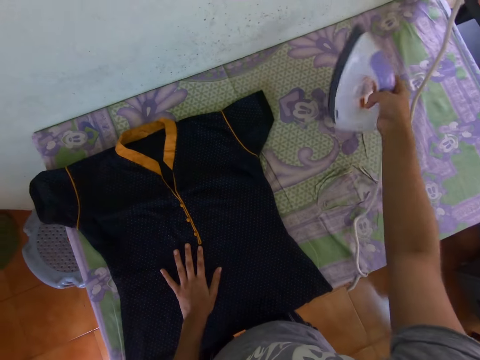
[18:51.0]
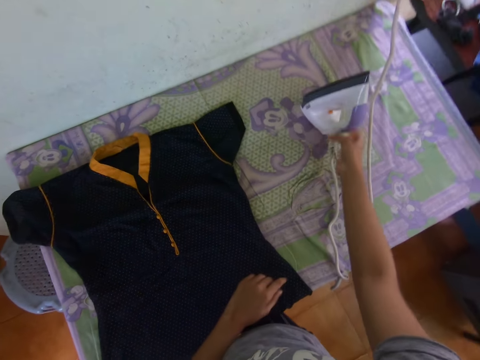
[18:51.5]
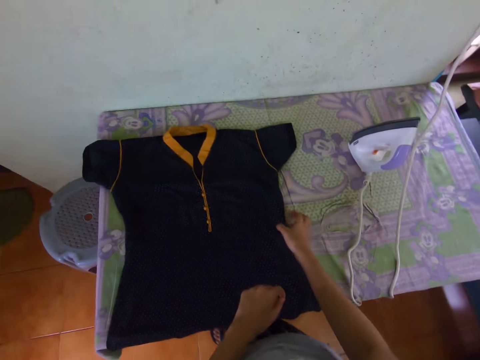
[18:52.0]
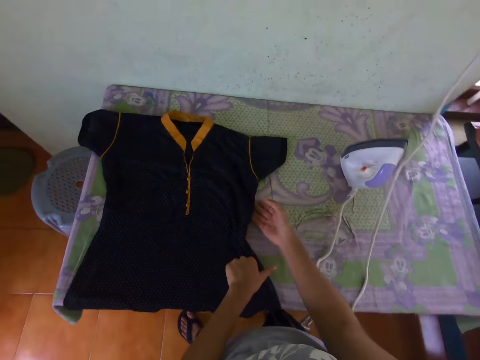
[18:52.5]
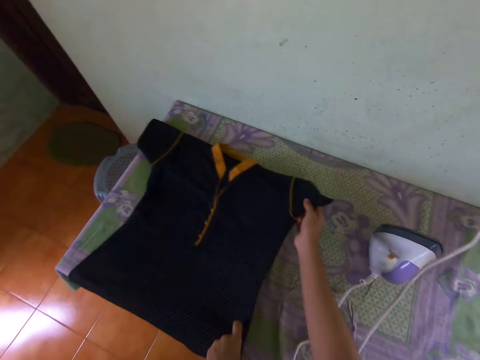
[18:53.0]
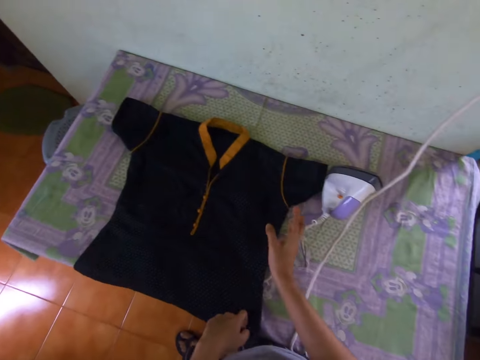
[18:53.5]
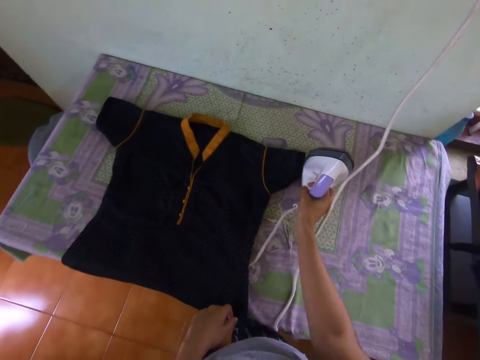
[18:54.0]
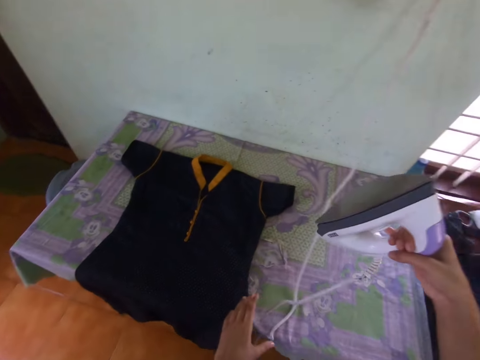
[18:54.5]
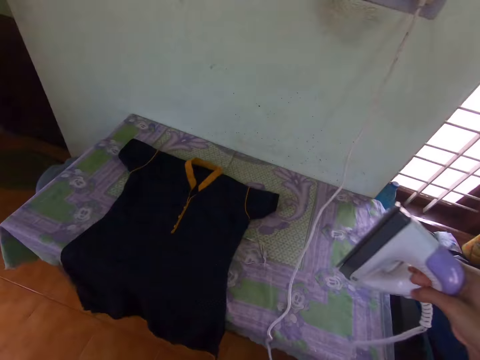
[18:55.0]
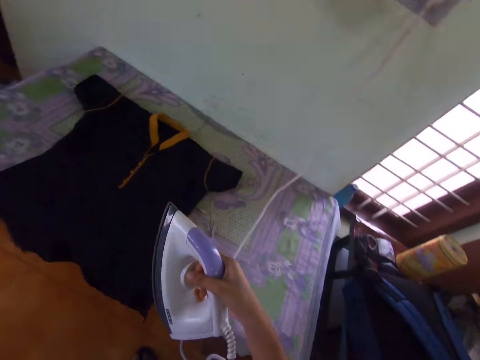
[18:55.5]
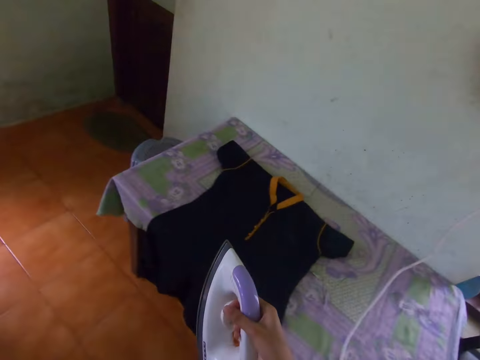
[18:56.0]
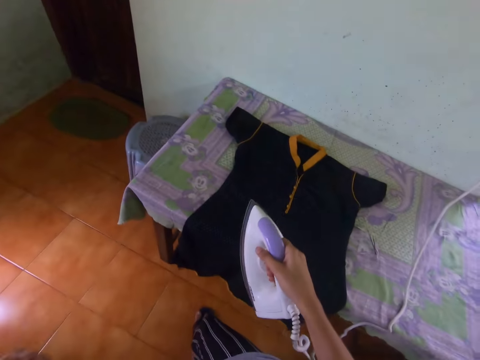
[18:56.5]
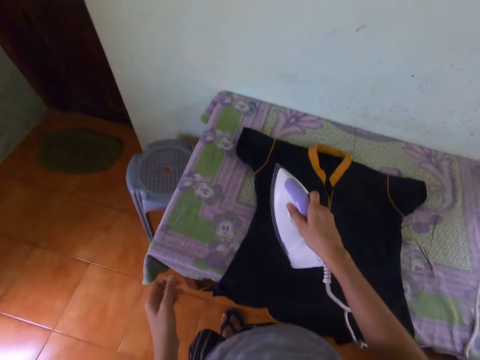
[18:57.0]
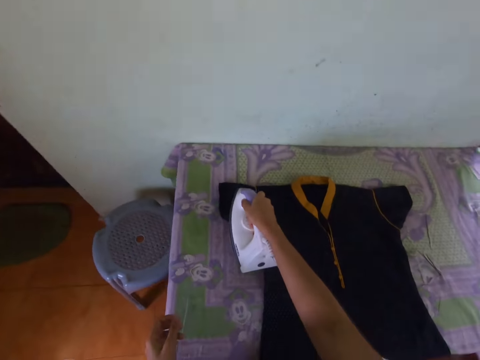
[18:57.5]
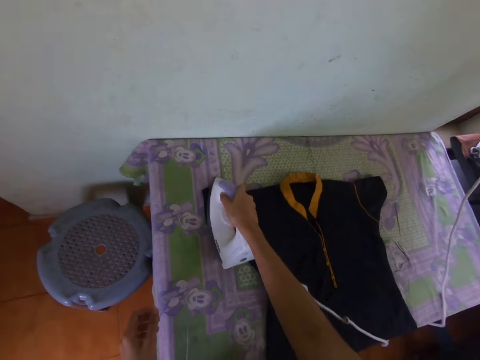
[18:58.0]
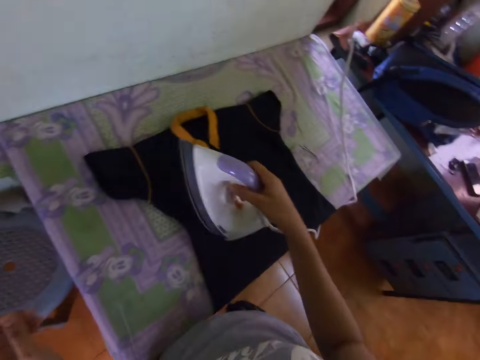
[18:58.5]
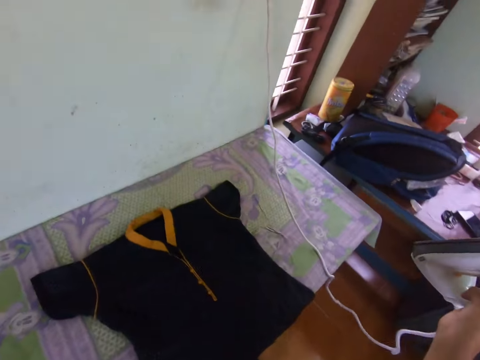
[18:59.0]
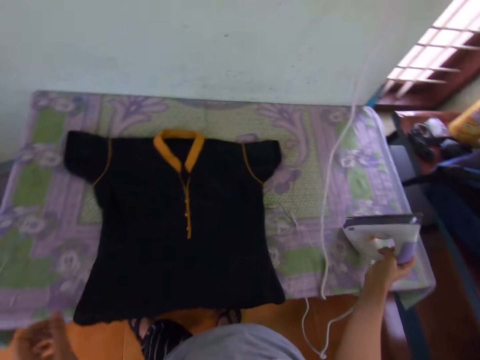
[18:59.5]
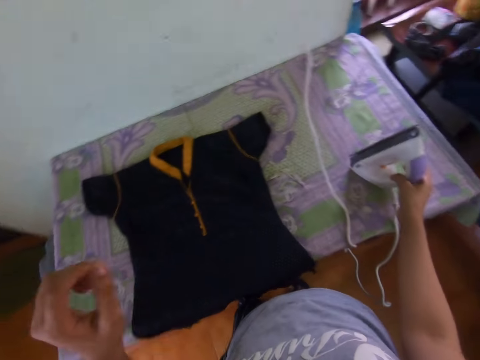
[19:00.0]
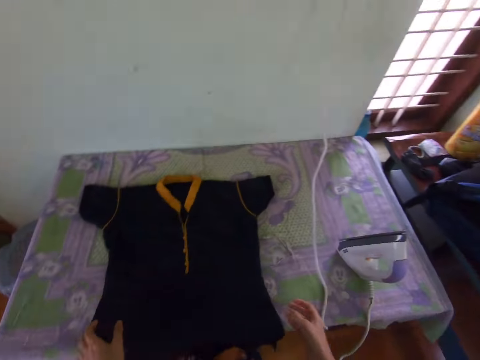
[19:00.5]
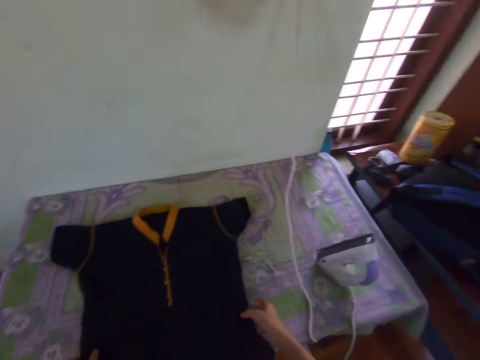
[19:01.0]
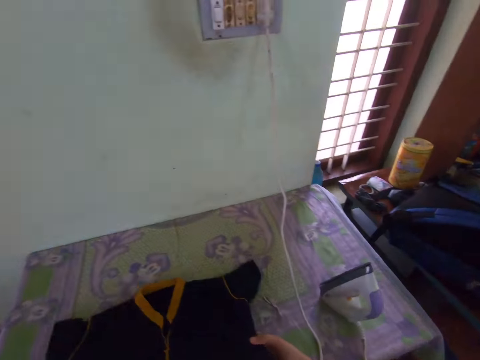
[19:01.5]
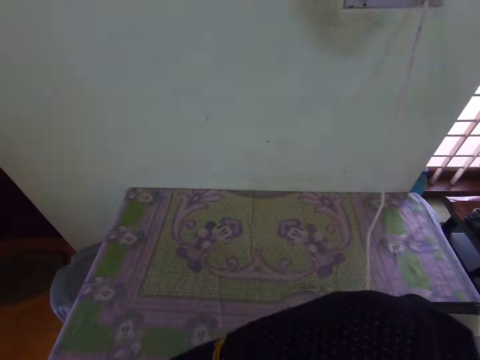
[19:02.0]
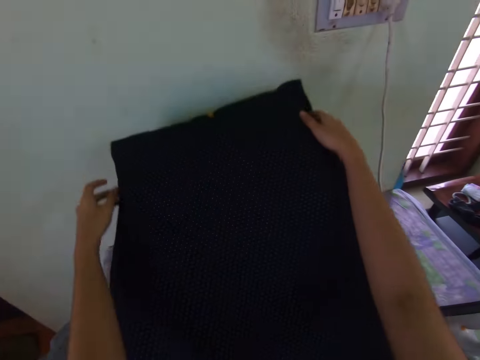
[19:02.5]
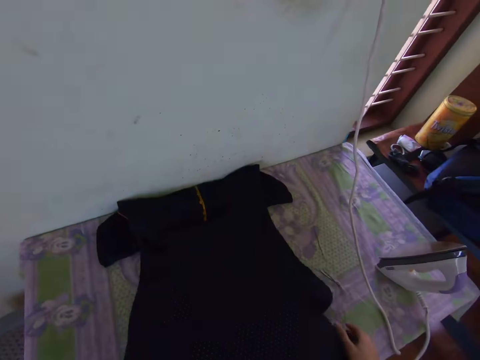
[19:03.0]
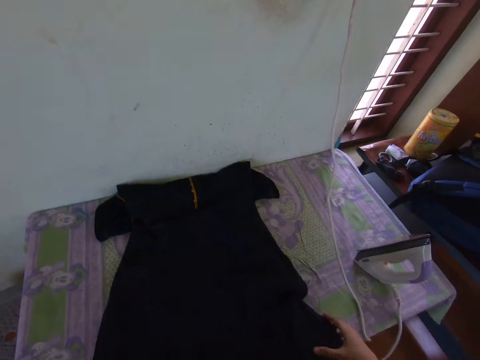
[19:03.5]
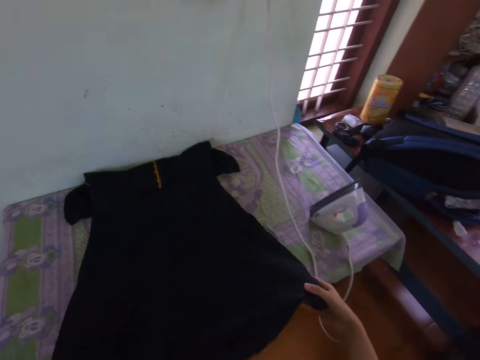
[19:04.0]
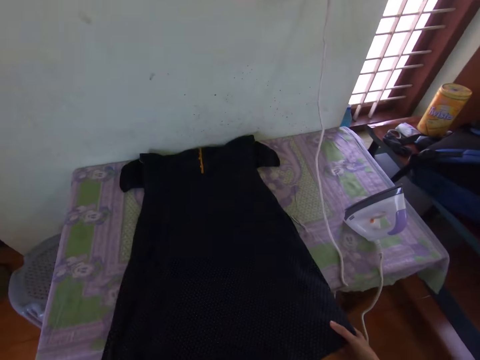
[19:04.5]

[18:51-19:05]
The camera wearer puts the iron box on the table with their right hand. They move the cloth or t-shirt on the table with their hands. They pull the t-shirt with their right hand. They pick up the iron box with their right hand. They iron the cloth with the iron box in their right hand. They put the iron box on the table with their right hand. They pick up the cloth with their hands. They turn the cloth with their hands. They pull the t-shirt with both hands. They drop the t-shirt on the ironing table. They adjust the cloth with their hands.

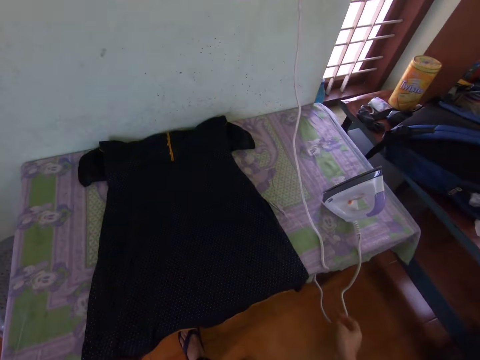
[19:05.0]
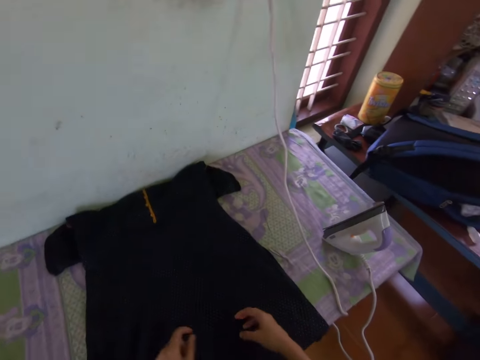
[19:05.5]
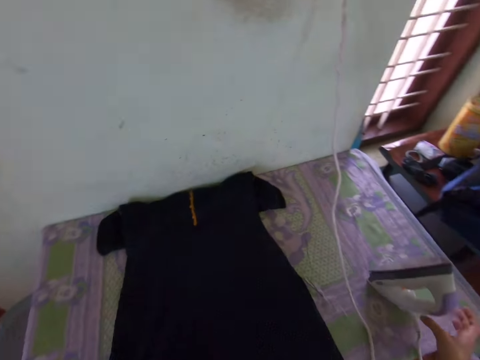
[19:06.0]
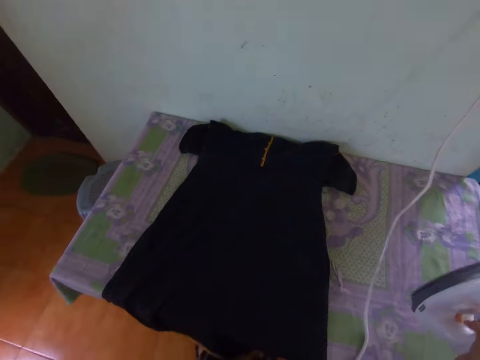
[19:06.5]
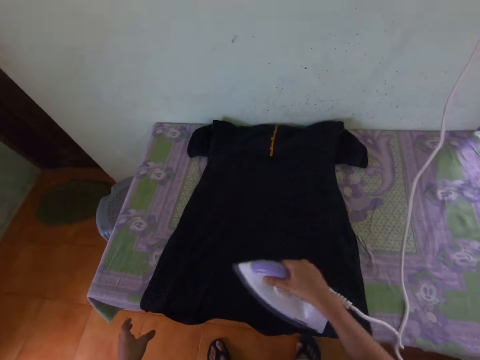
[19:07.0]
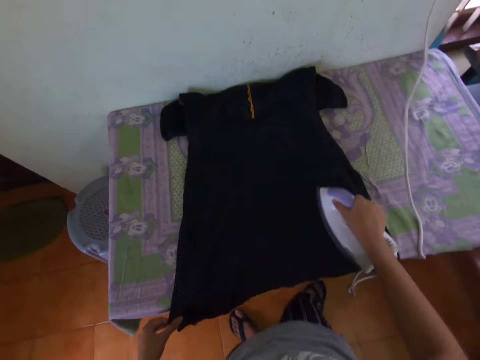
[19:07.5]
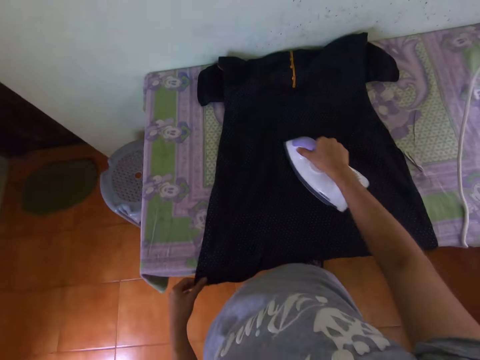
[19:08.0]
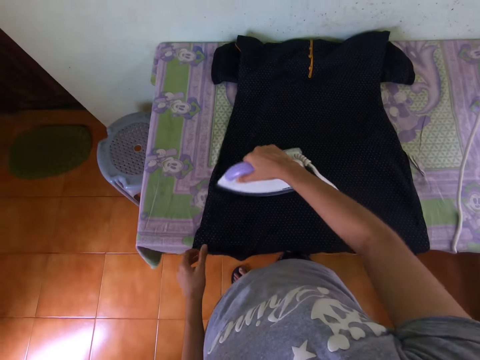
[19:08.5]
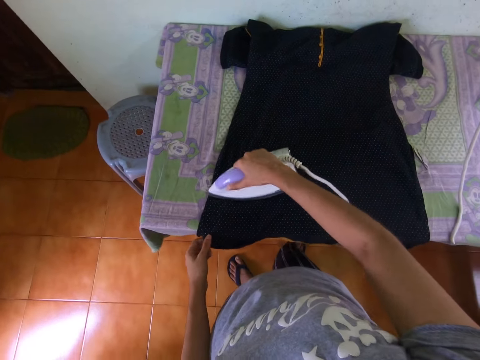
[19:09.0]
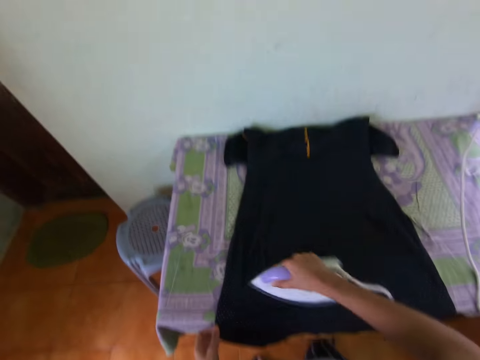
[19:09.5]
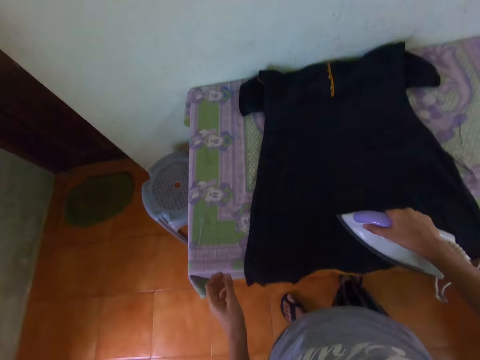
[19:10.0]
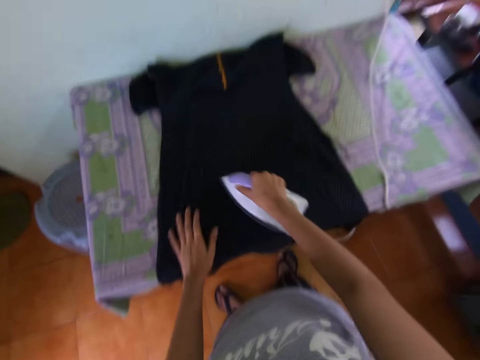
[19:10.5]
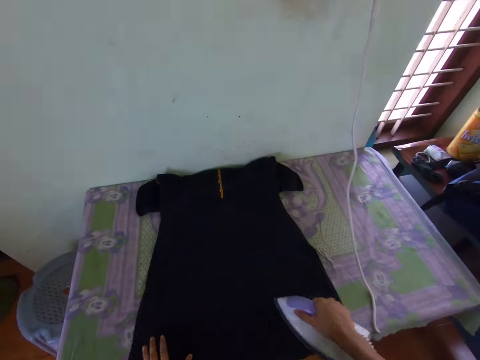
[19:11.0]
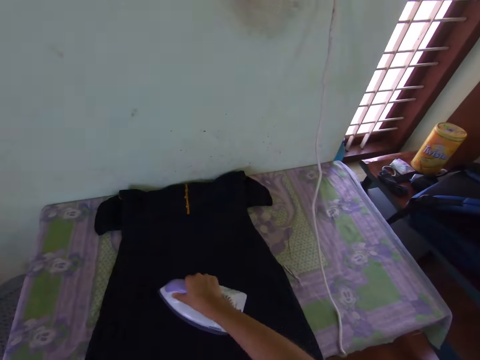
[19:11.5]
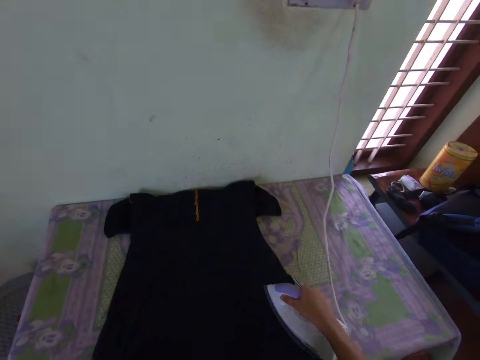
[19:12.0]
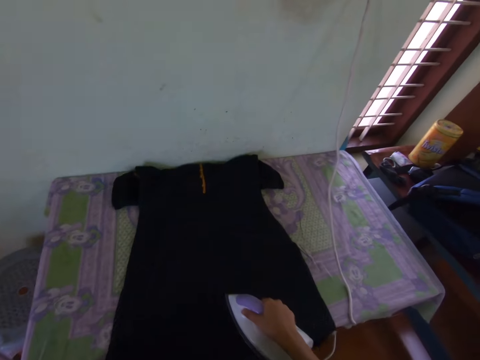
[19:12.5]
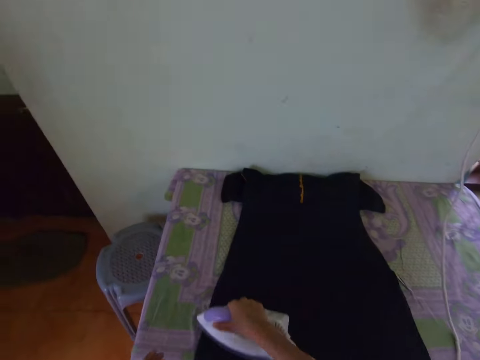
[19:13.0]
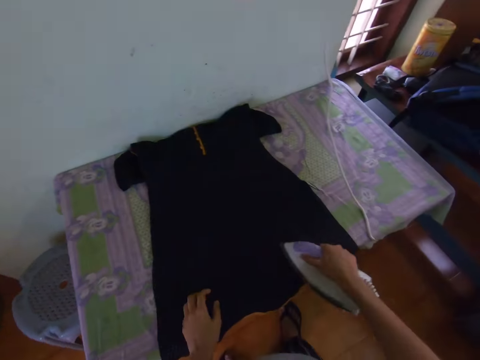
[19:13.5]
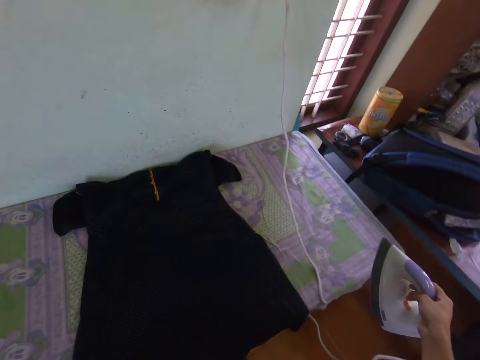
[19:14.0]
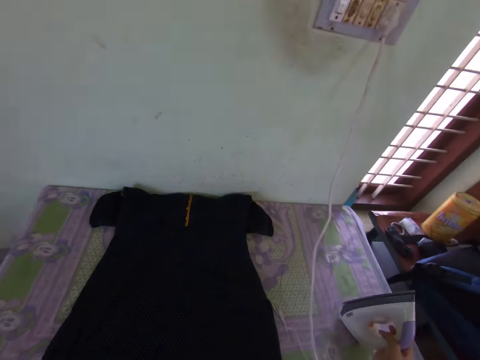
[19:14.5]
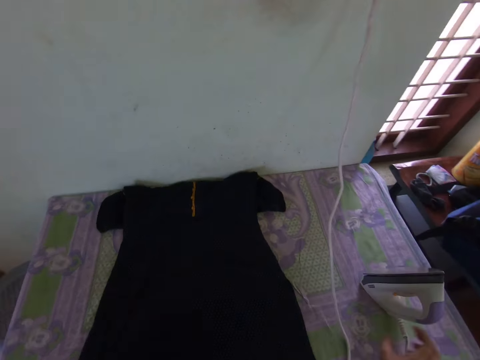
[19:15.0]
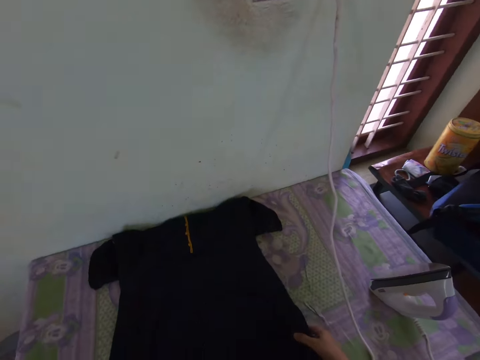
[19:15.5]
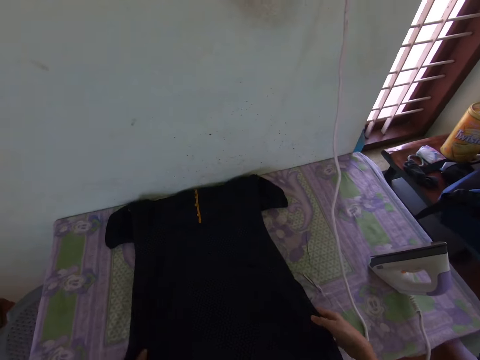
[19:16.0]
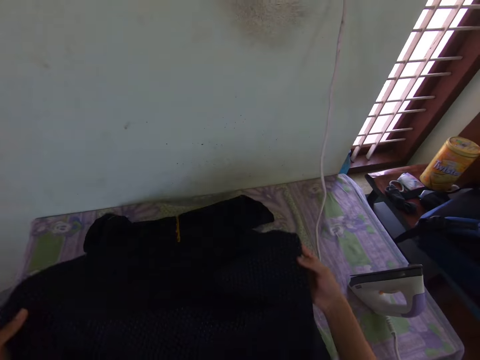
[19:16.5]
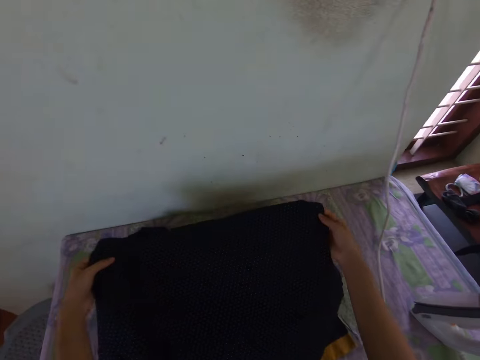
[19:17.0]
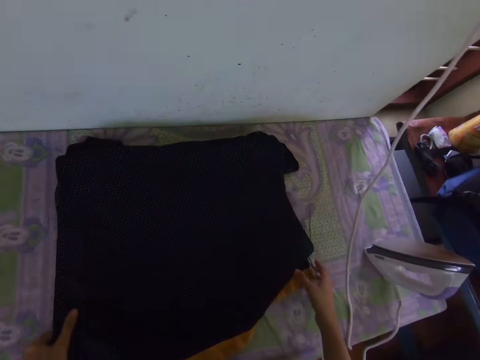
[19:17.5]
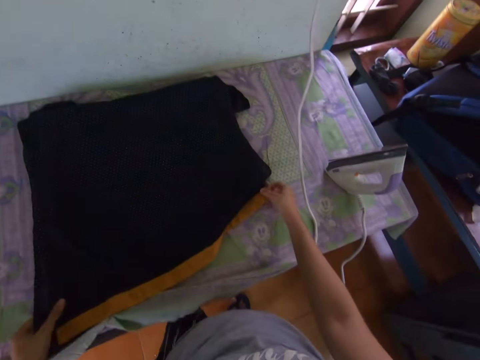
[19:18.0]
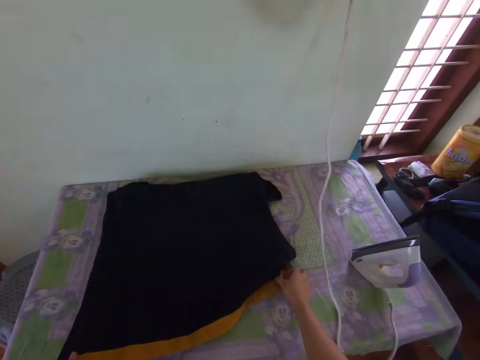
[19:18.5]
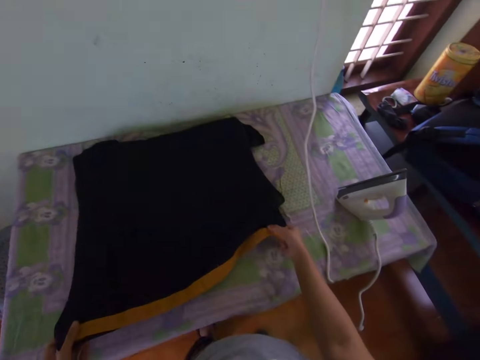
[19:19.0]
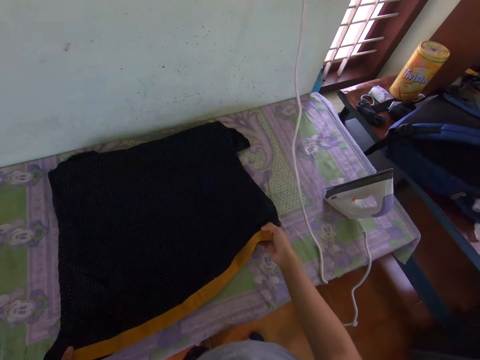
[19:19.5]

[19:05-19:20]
The camera wearer stretches the t-shirt or cloth with both hands. They pick up the iron box with their right hand. They iron the cloth with the iron box in their right hand. They put the iron box on the table with their right hand. They adjust the cloth with their hands. They pull the t-shirt with both hands and drop the t-shirt on the ironing table.
